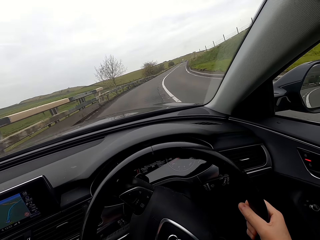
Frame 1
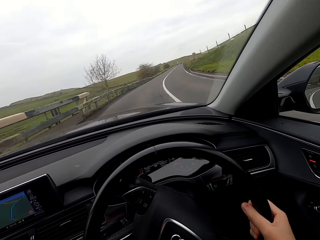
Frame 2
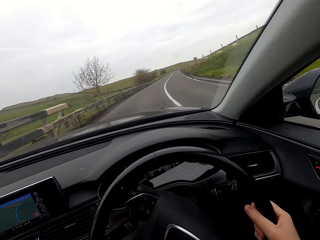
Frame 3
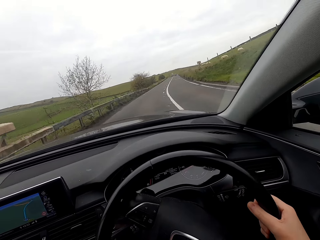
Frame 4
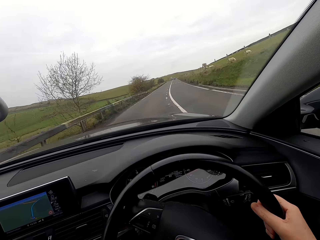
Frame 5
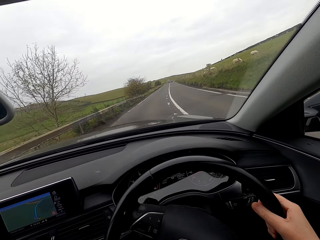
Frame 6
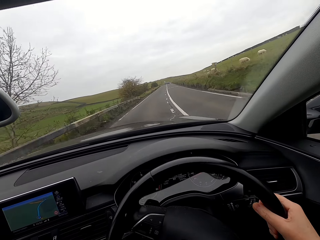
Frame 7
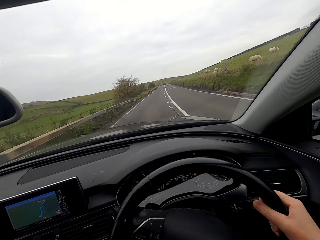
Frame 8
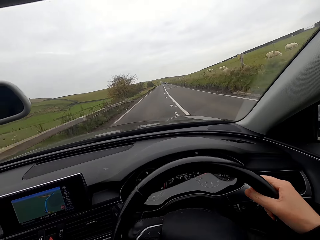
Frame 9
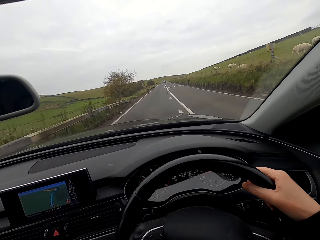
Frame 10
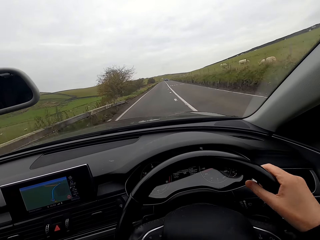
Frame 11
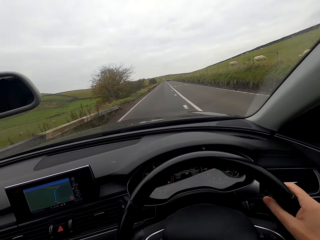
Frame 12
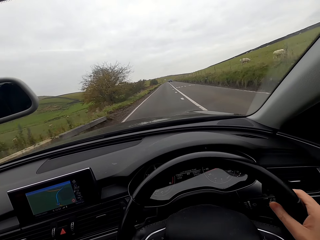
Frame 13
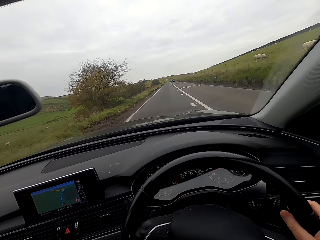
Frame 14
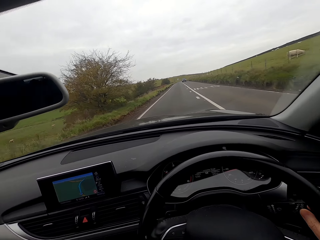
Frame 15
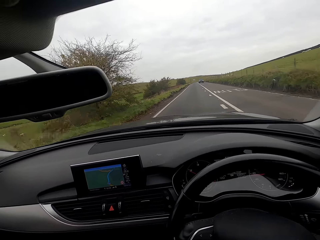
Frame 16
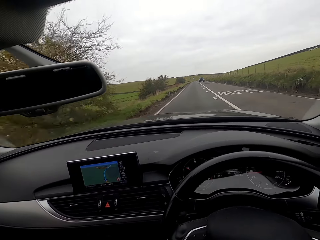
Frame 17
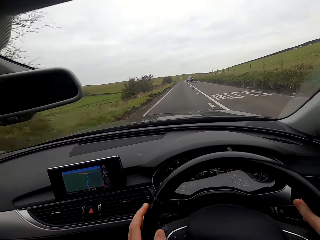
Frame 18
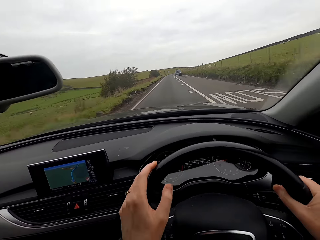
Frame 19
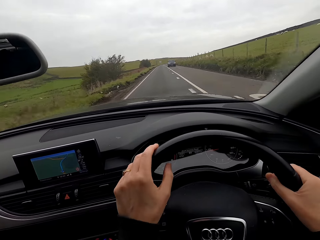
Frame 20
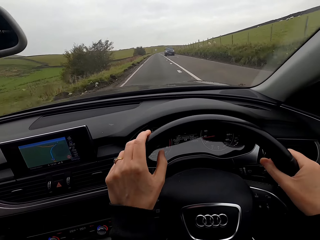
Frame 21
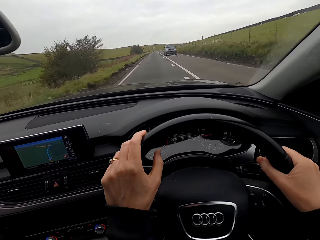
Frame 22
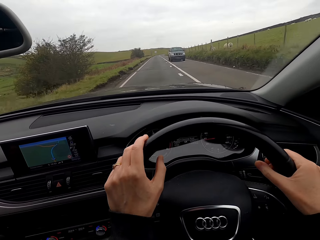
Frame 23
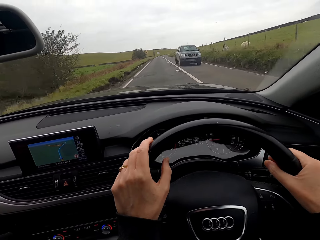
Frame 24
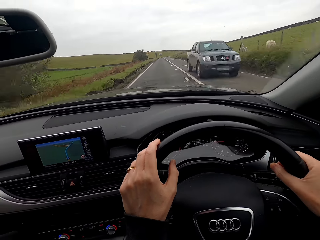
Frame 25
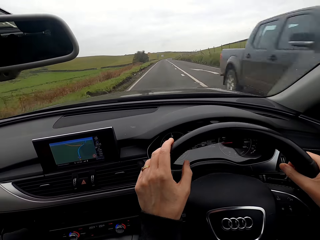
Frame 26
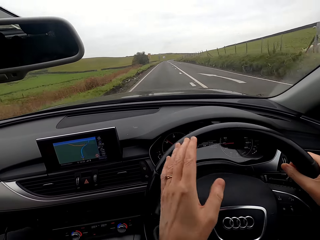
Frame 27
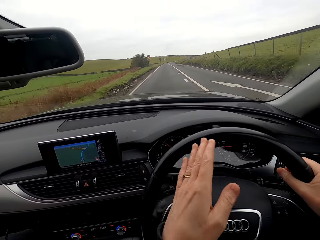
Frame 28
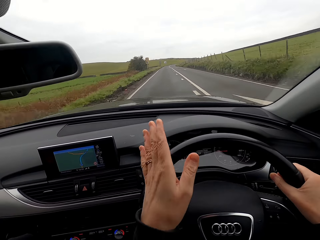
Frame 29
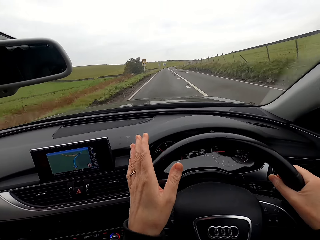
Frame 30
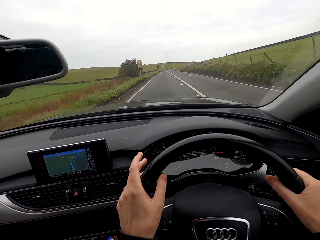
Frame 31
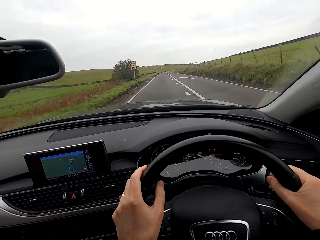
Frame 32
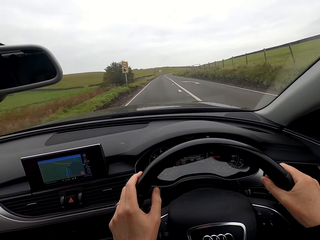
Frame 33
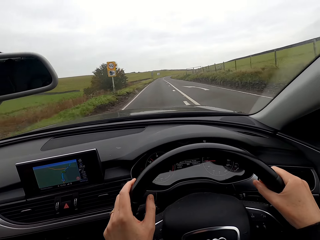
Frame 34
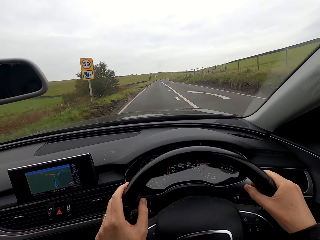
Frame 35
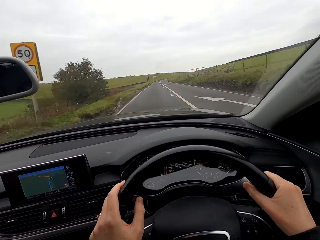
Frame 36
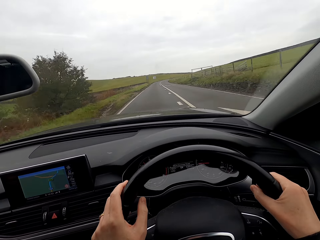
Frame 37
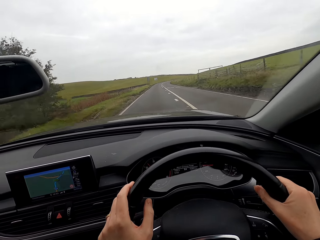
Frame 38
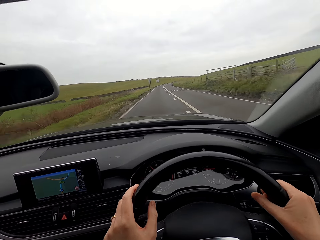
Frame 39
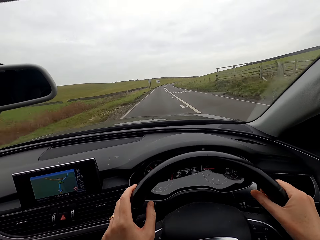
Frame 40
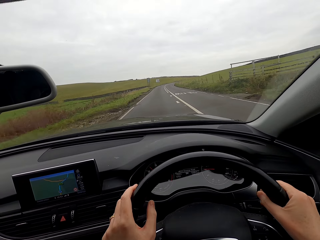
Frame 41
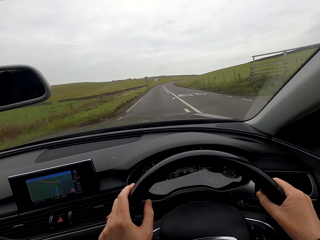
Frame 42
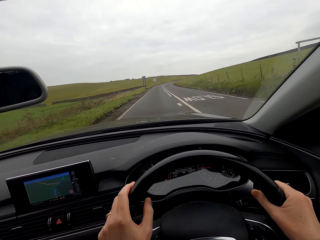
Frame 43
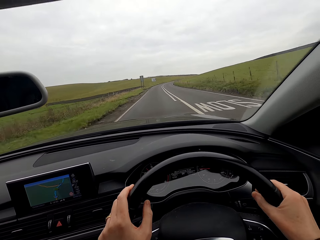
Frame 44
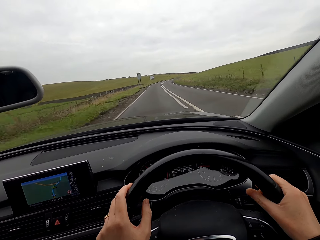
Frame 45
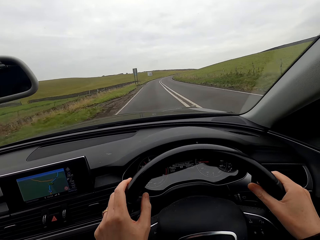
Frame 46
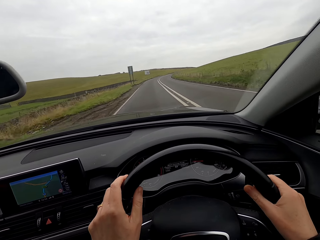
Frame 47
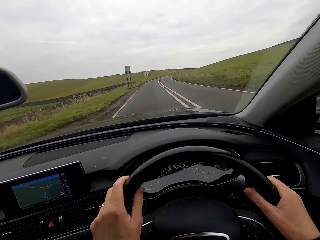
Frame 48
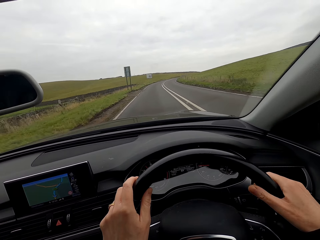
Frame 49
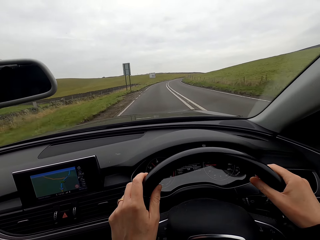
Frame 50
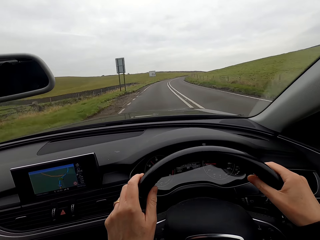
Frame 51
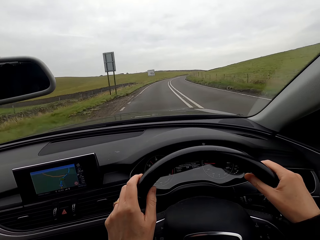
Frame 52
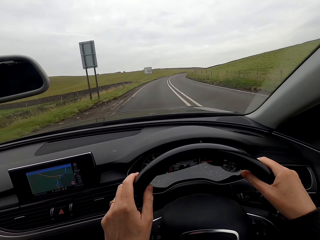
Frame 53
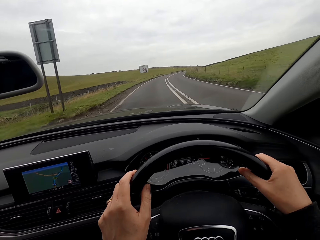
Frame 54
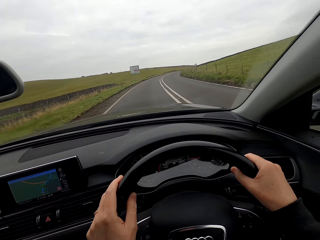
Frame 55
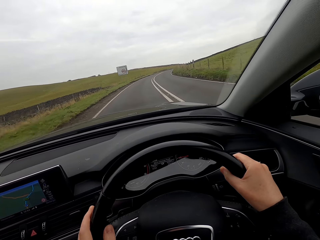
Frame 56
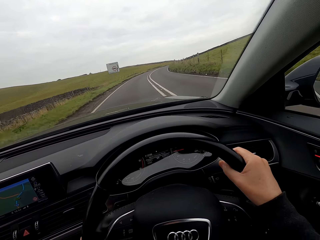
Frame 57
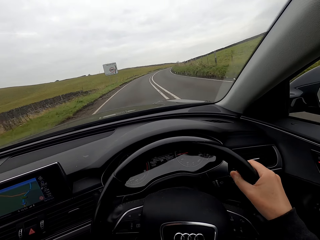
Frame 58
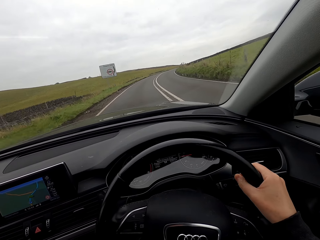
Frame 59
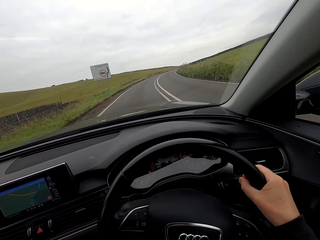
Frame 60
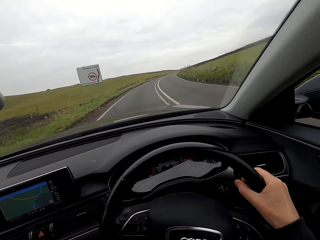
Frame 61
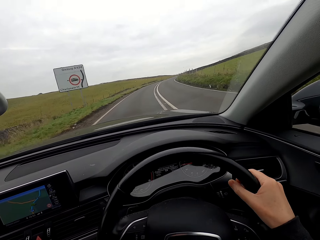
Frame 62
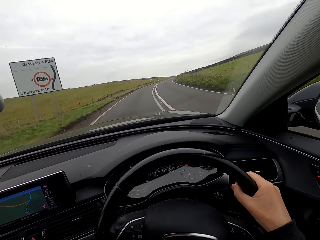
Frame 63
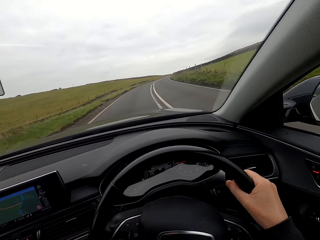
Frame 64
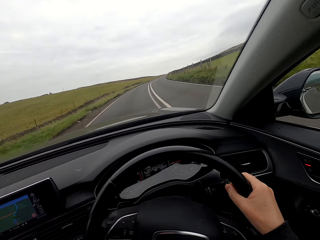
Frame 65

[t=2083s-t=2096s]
A truck drives past the camera wearer. They point a finger and drive.

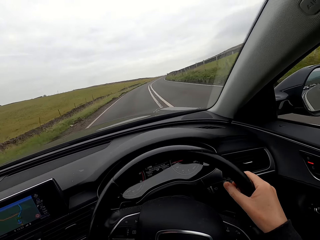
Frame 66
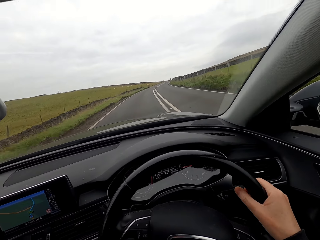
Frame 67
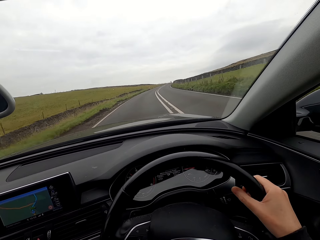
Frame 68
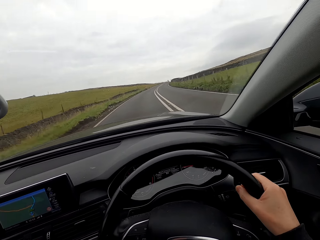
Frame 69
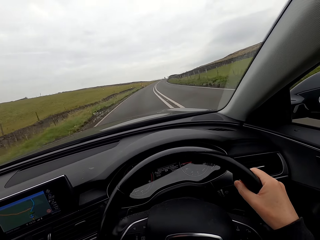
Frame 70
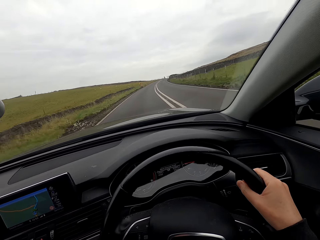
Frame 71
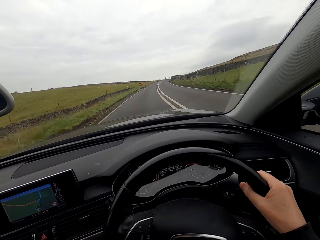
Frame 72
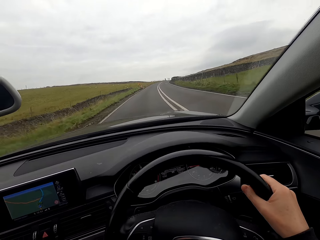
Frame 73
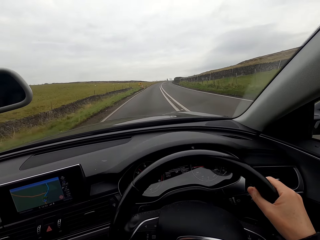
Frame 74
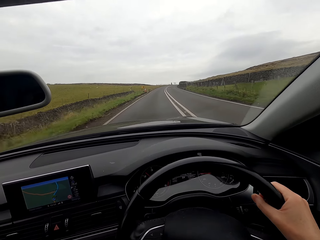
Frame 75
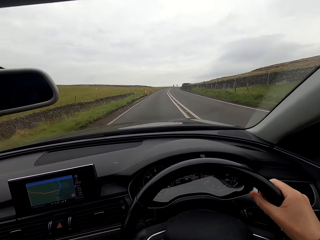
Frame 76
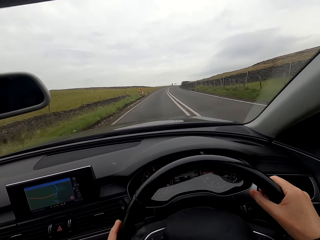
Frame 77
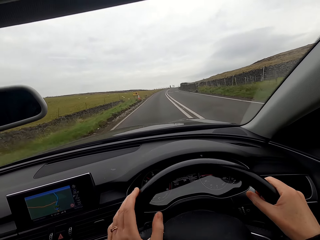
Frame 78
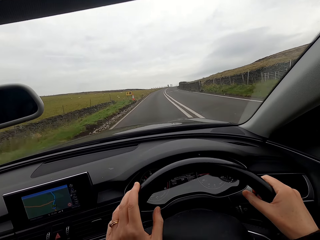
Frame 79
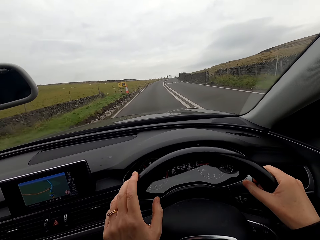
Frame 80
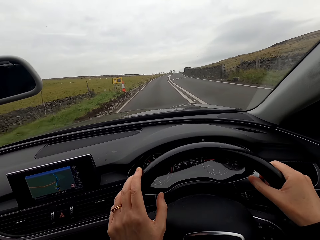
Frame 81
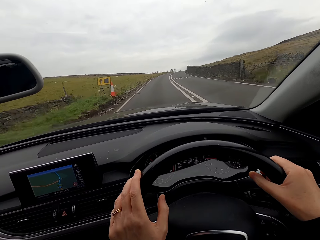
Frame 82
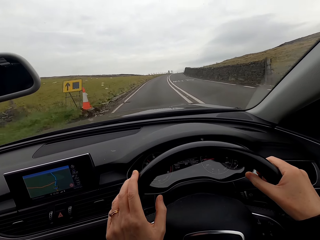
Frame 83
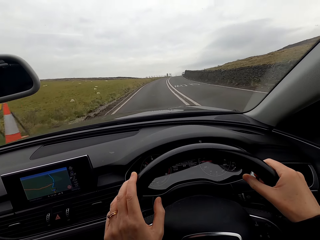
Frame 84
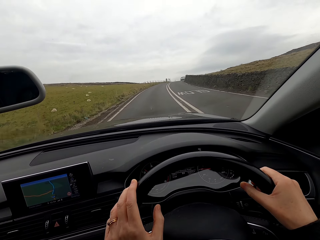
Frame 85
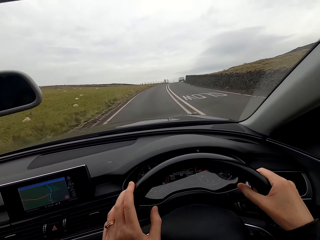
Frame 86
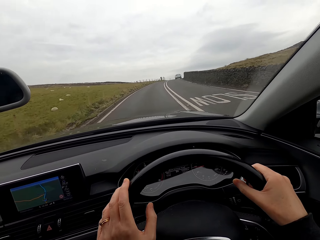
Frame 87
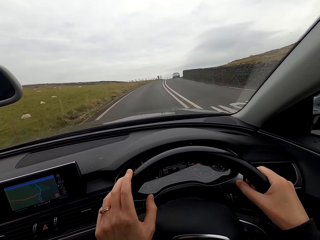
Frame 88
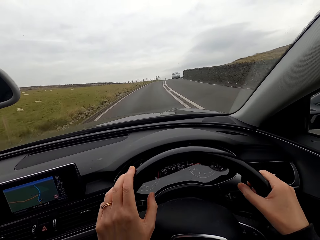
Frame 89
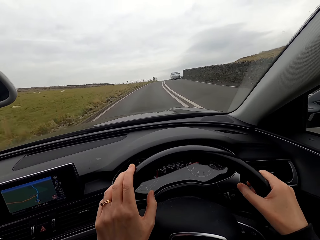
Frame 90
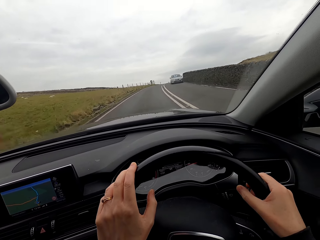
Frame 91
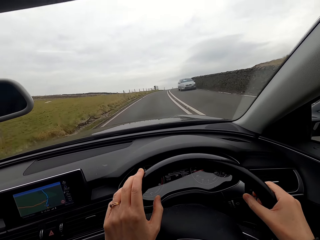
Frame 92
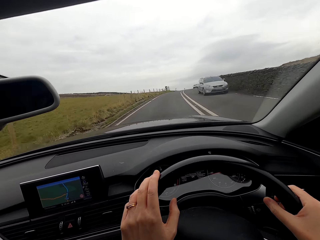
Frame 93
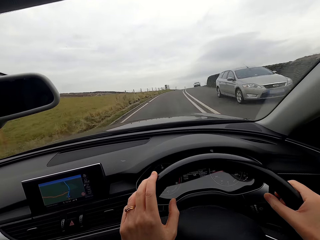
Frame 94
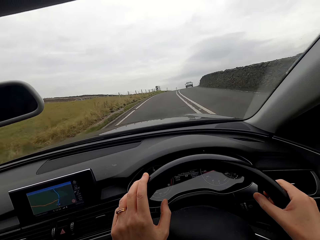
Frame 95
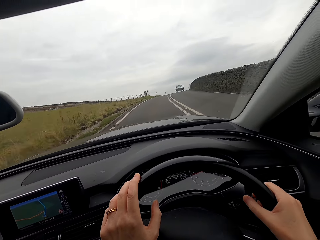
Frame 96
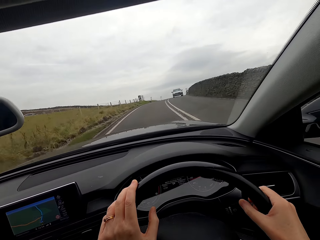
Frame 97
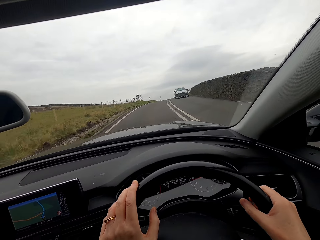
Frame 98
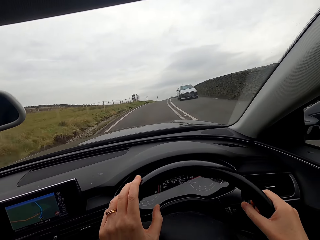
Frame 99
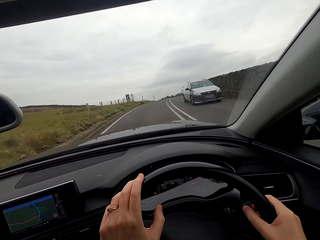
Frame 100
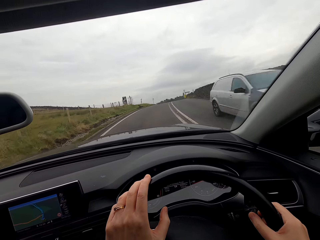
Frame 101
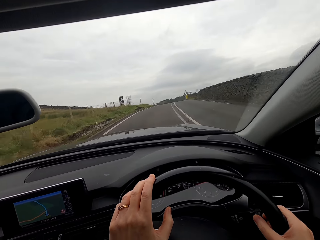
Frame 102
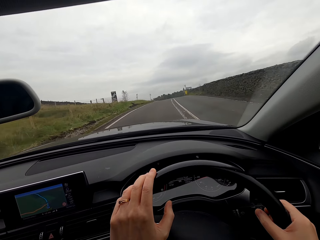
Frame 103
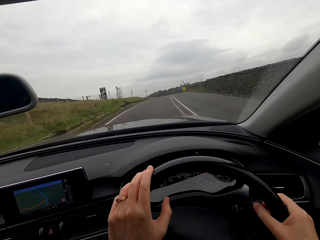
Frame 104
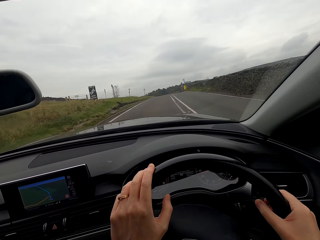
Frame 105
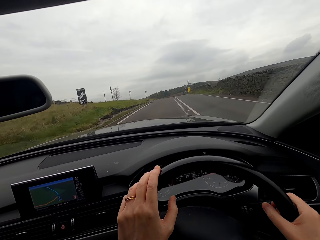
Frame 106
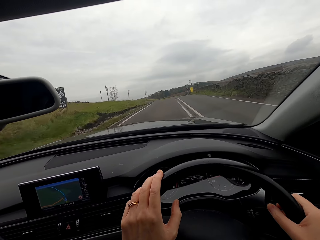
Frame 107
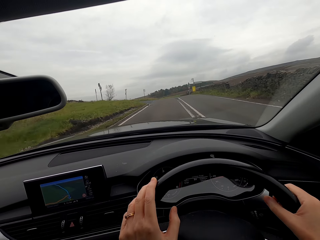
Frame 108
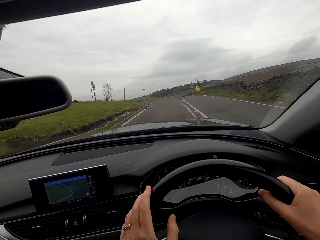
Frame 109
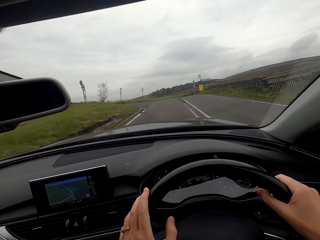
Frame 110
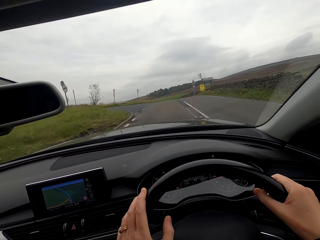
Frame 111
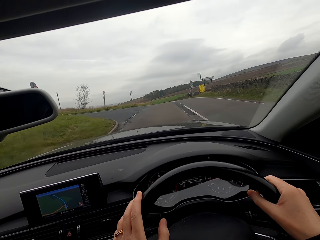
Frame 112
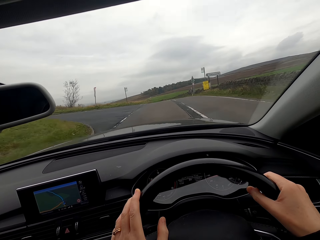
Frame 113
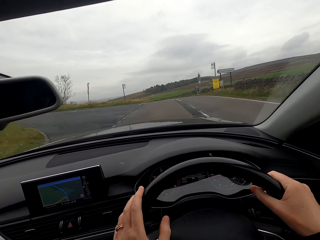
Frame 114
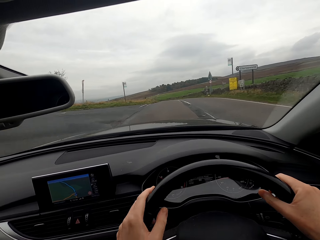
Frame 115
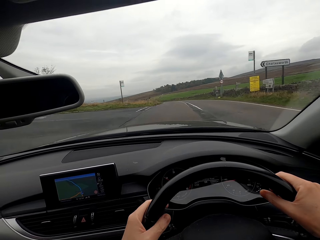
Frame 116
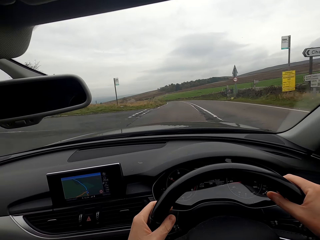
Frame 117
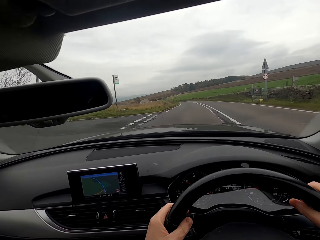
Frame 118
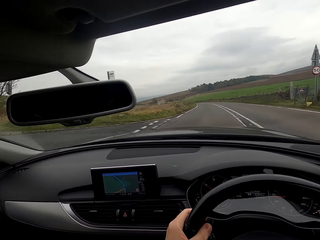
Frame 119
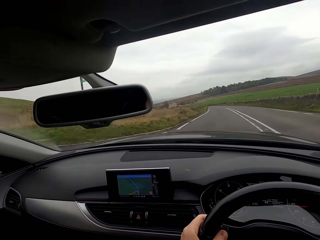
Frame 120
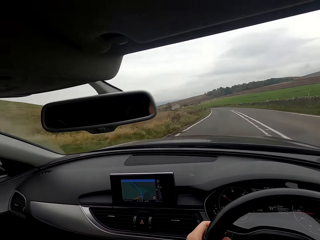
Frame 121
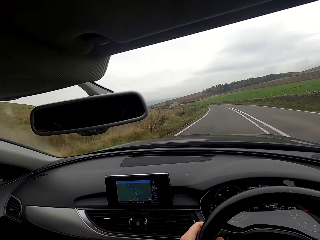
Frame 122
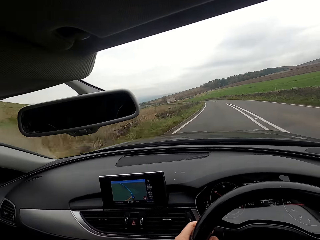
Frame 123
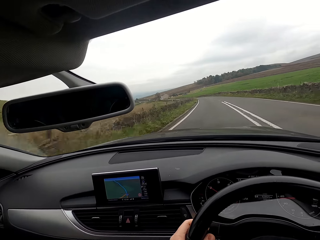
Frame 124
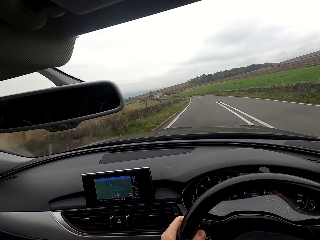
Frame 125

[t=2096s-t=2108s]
A minivan drives past the camera wearer. This happens again.
